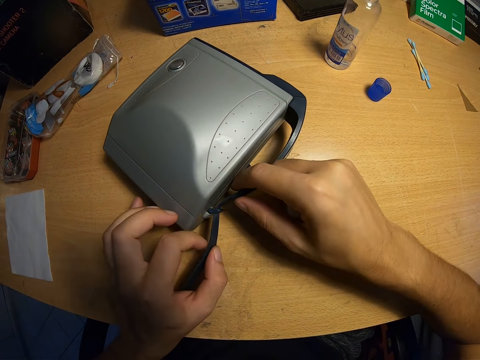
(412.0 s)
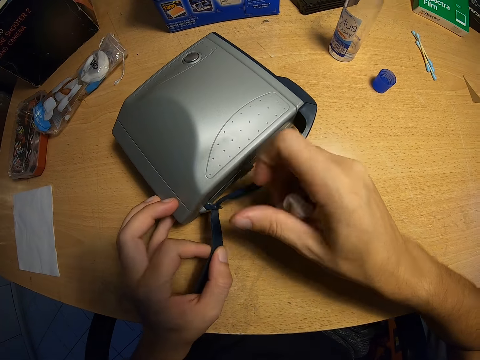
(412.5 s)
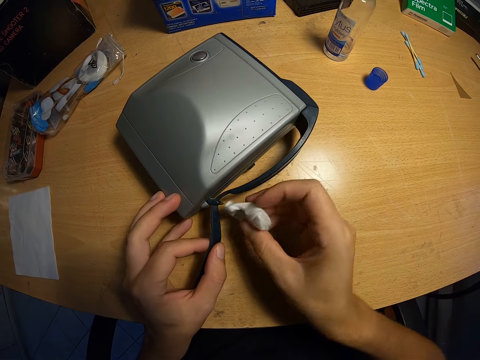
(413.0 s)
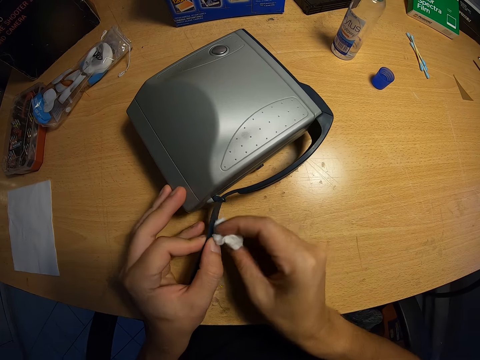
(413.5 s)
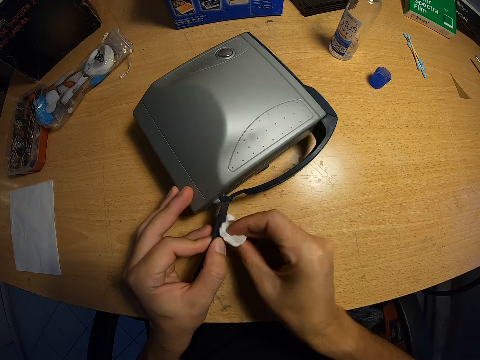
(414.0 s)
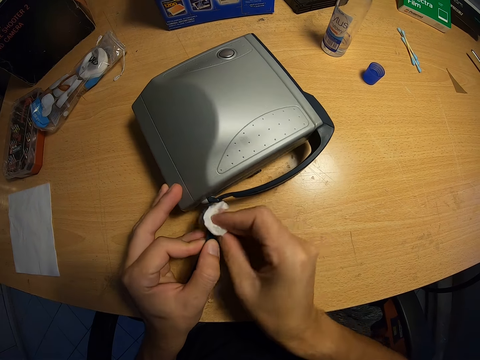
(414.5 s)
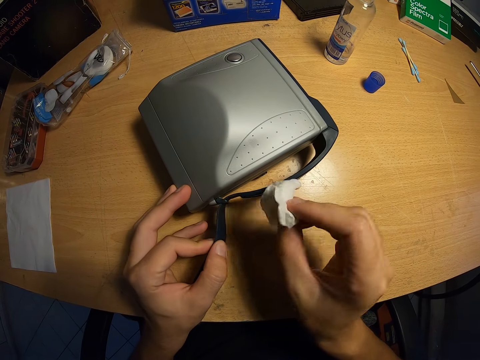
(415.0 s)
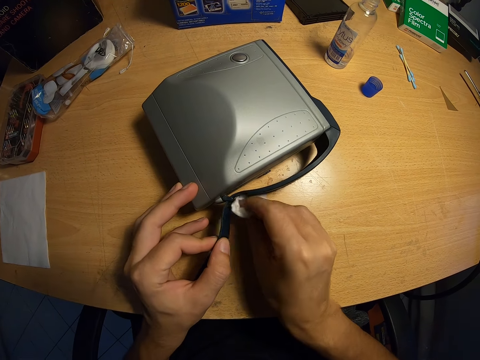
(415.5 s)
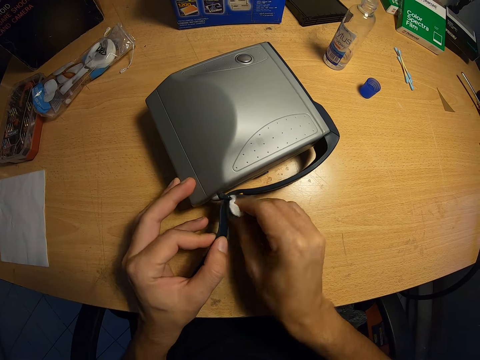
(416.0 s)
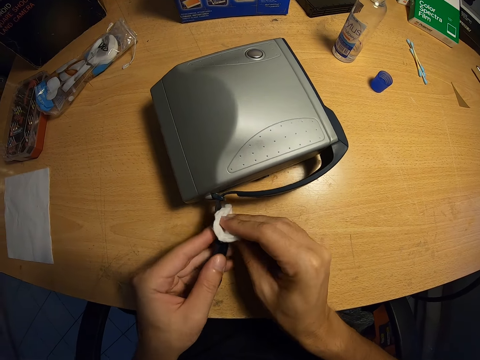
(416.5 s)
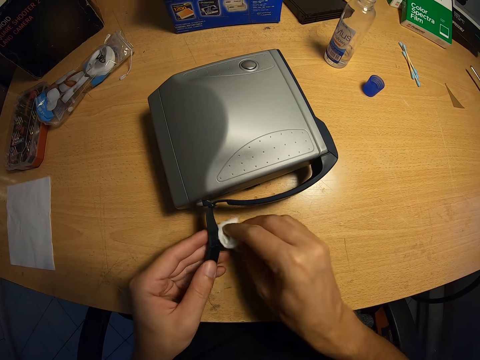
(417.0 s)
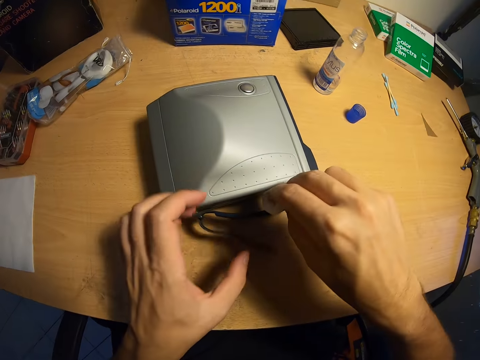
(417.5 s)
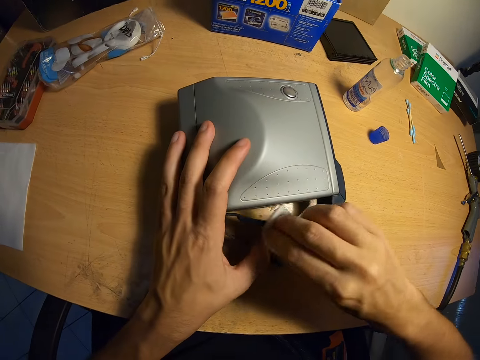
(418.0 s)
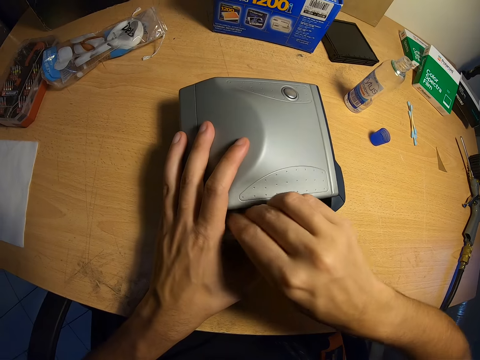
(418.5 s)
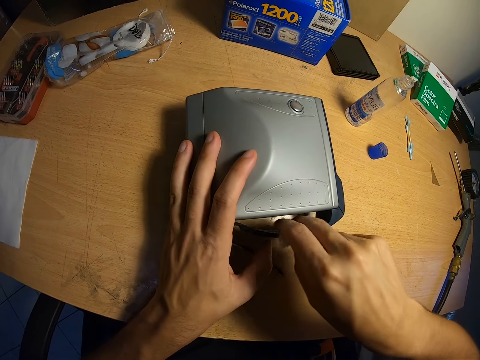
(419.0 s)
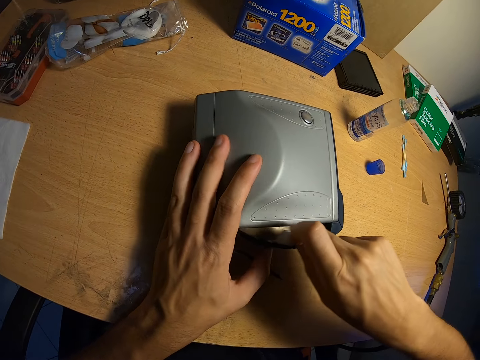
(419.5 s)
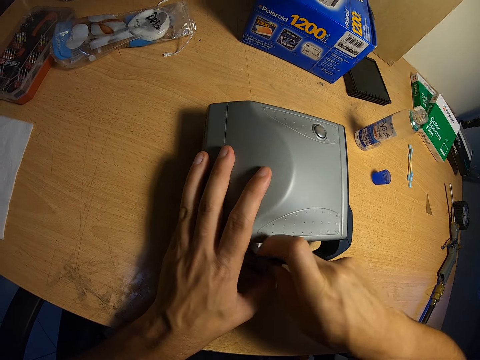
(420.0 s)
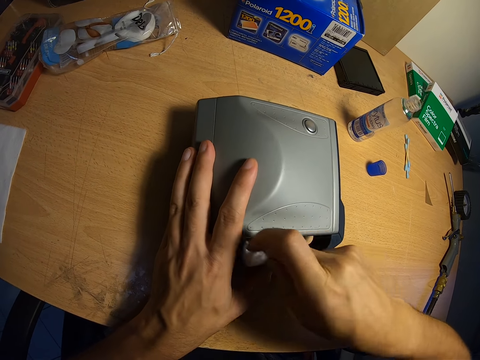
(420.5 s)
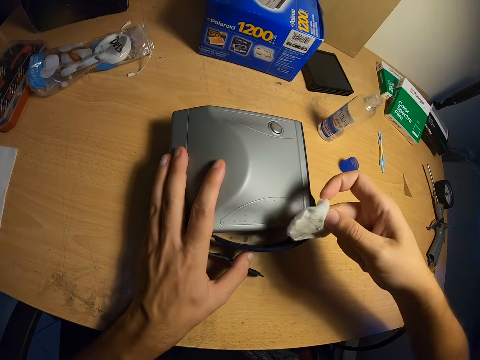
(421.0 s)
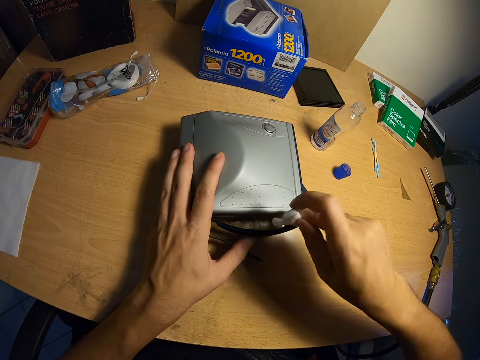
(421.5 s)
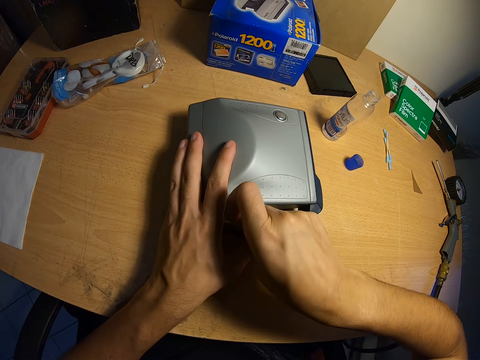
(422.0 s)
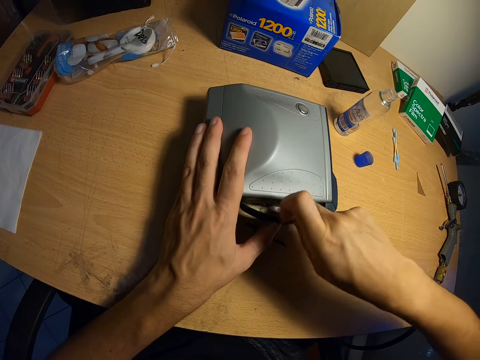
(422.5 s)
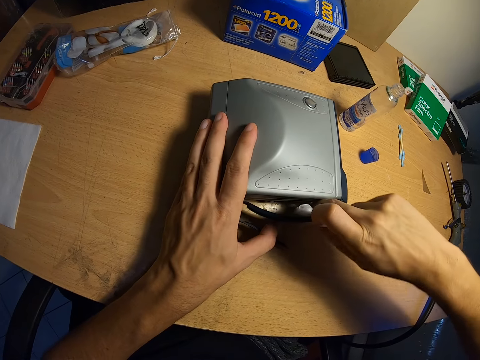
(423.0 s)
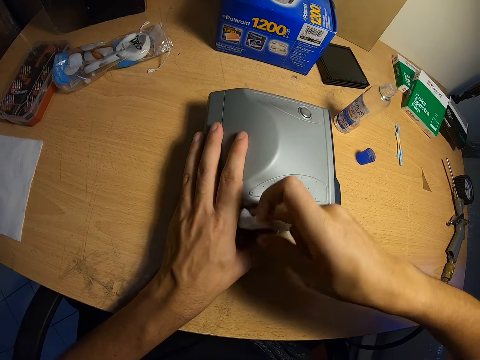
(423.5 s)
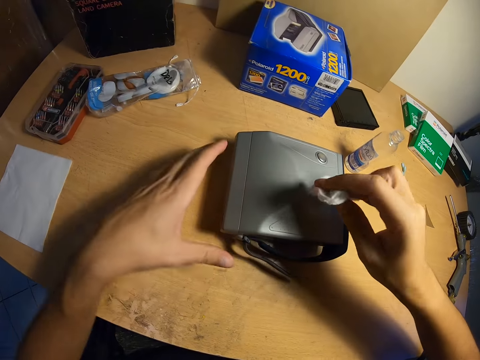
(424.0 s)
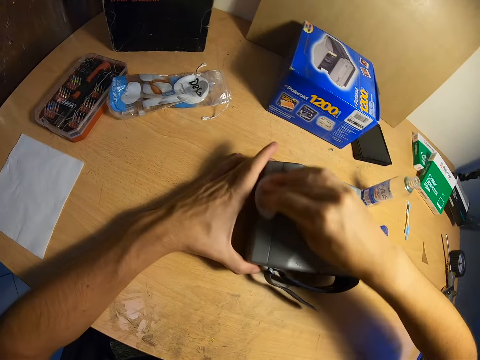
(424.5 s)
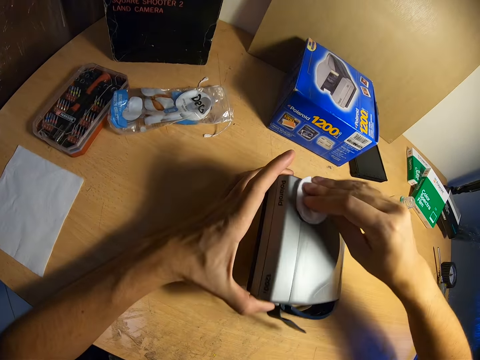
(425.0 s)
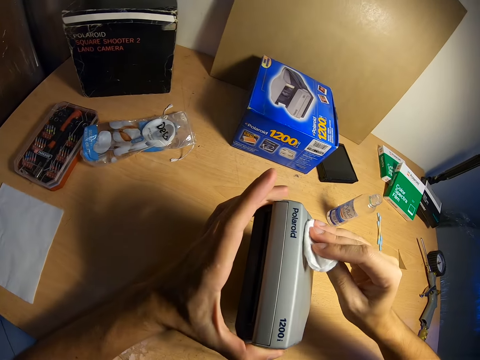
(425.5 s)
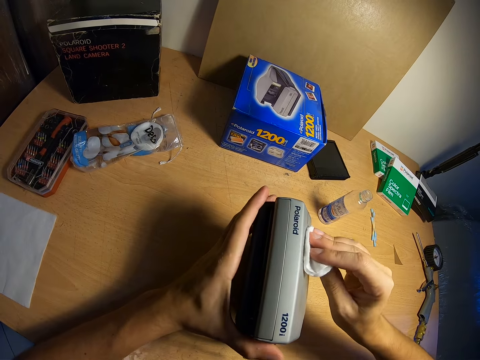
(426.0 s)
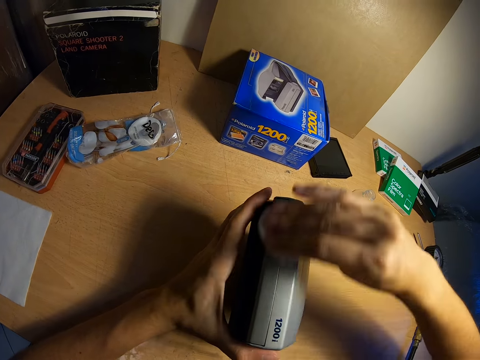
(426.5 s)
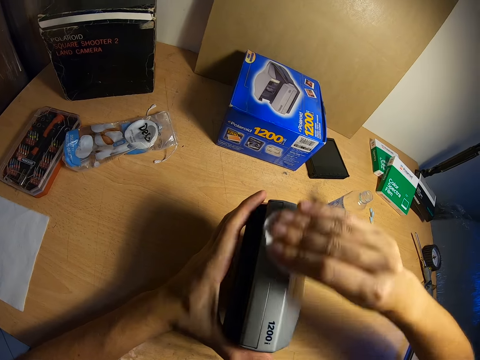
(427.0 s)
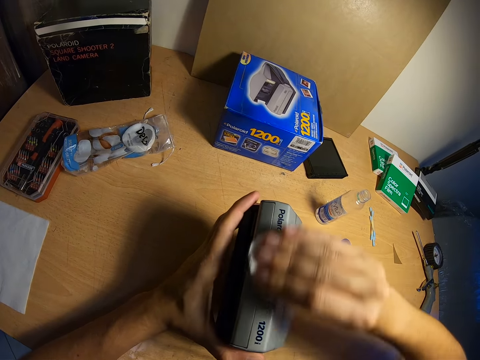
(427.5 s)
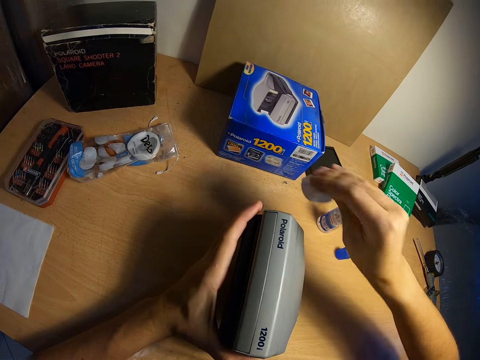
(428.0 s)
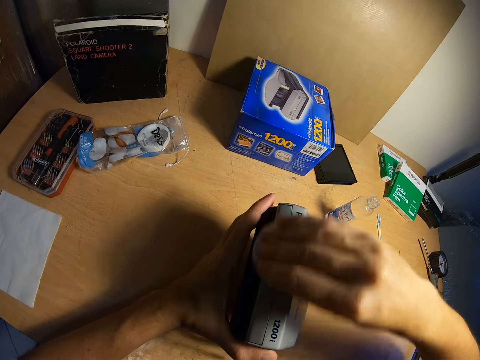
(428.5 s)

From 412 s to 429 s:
The camera wearer cleans the handle of the polaroid camera. They look at the wipe. They clean the handle of the polaroid camera. They clean the polaroid camera. They put the polaroid camera in an upright position on the table. They clean the polaroid camera.

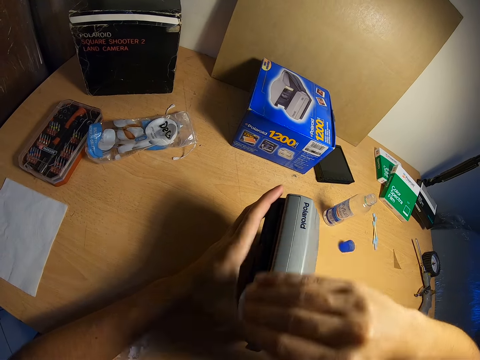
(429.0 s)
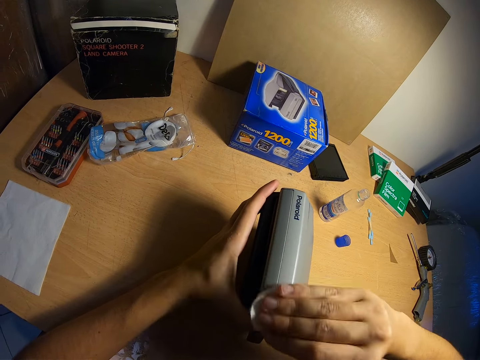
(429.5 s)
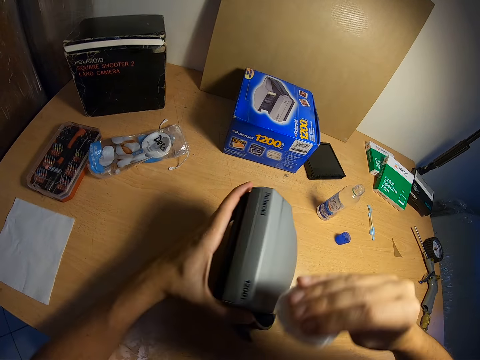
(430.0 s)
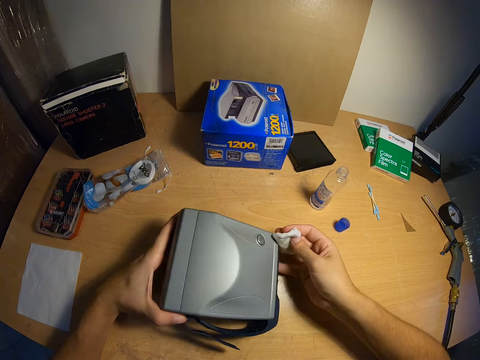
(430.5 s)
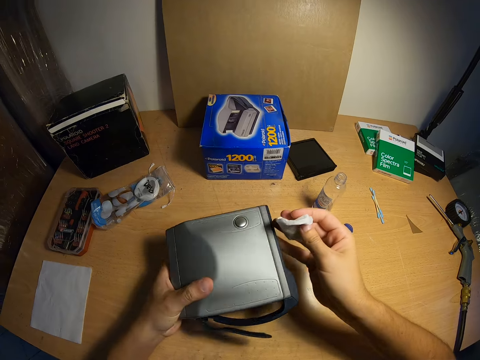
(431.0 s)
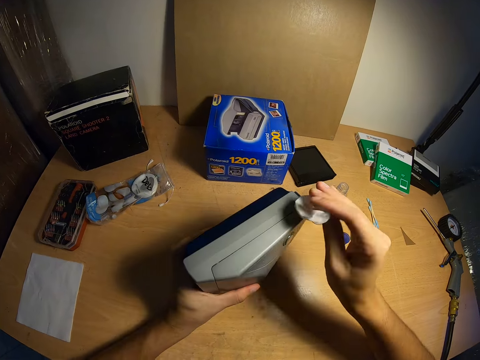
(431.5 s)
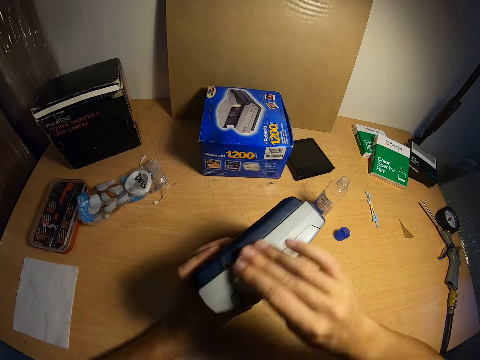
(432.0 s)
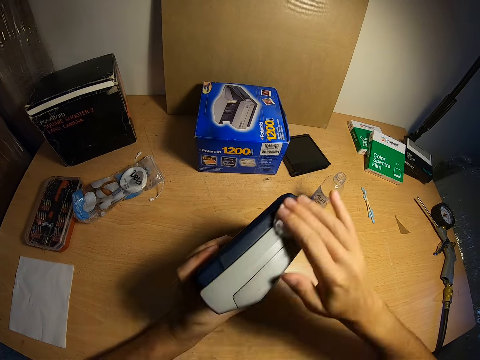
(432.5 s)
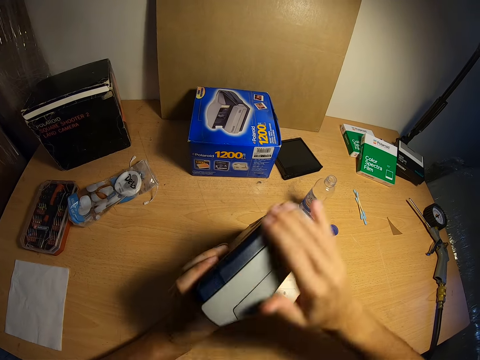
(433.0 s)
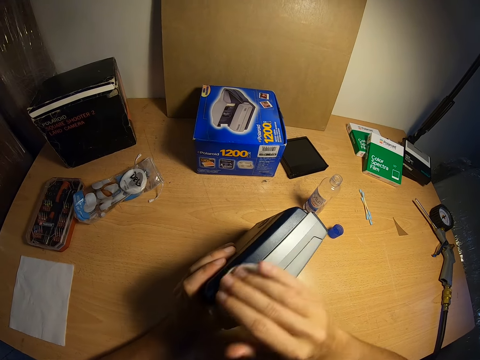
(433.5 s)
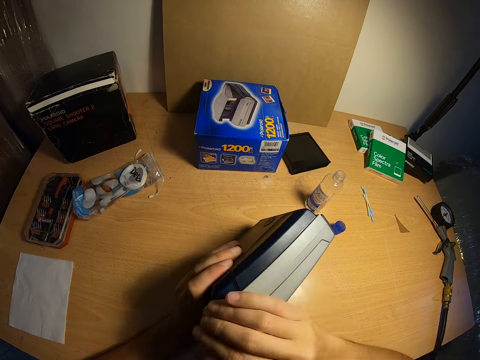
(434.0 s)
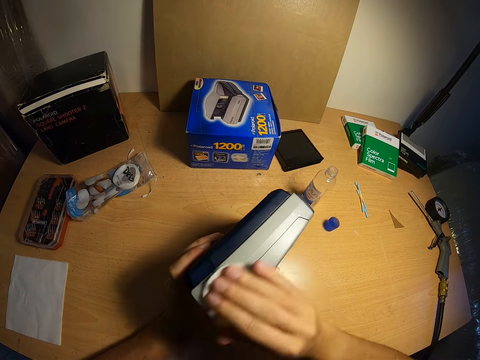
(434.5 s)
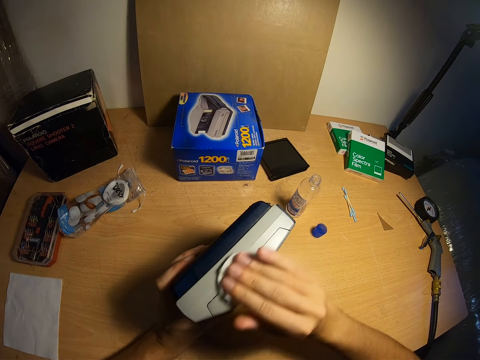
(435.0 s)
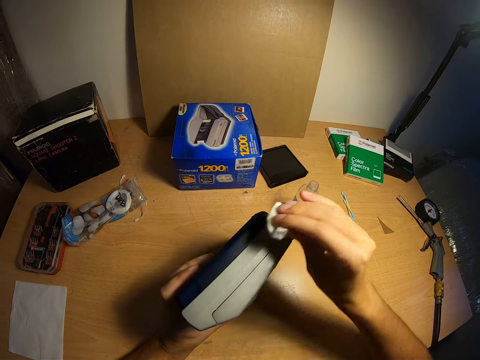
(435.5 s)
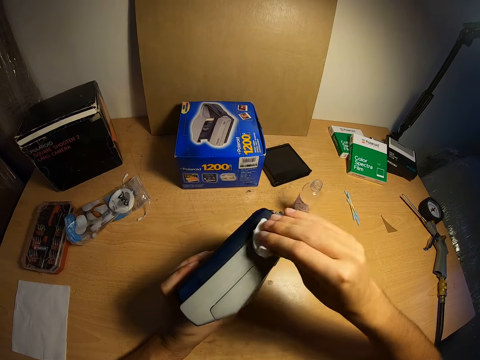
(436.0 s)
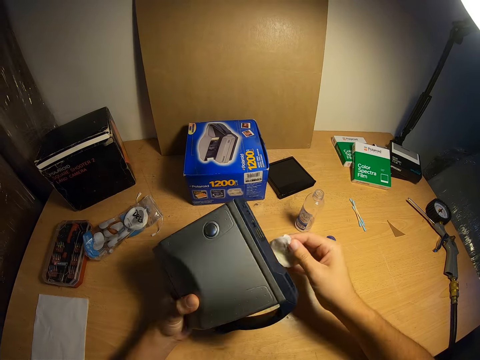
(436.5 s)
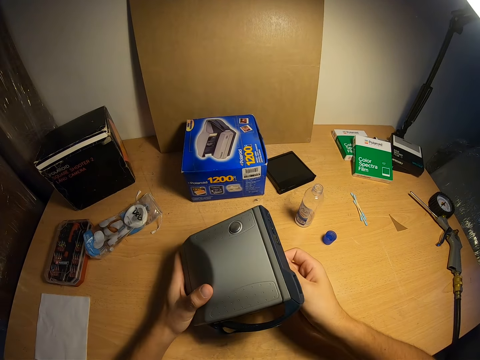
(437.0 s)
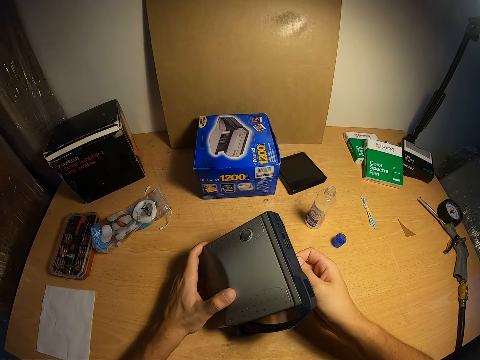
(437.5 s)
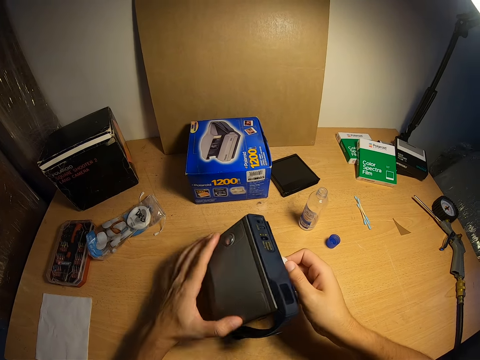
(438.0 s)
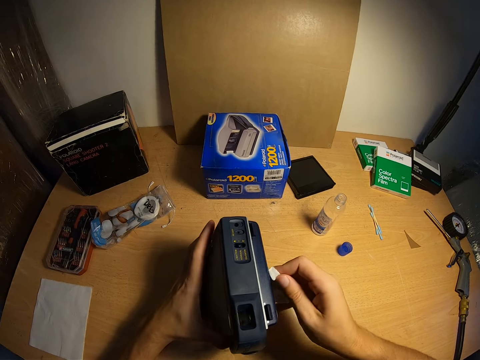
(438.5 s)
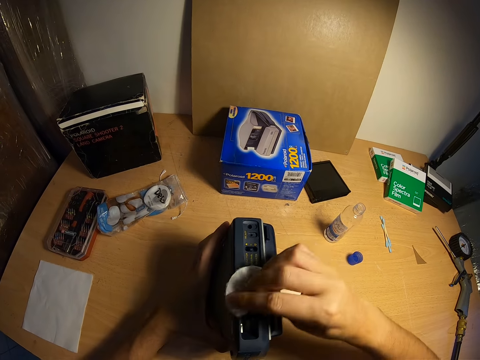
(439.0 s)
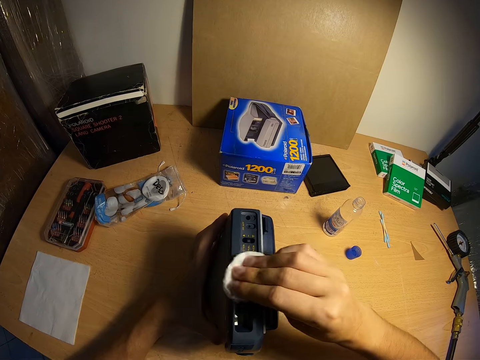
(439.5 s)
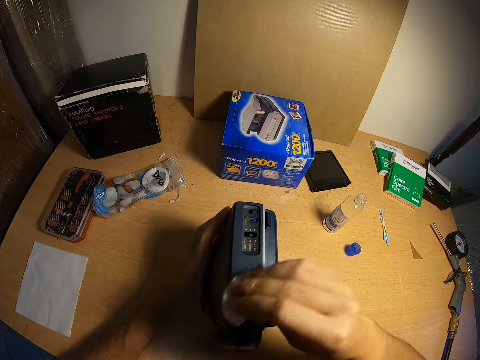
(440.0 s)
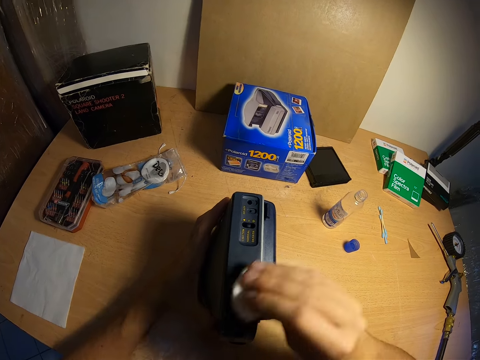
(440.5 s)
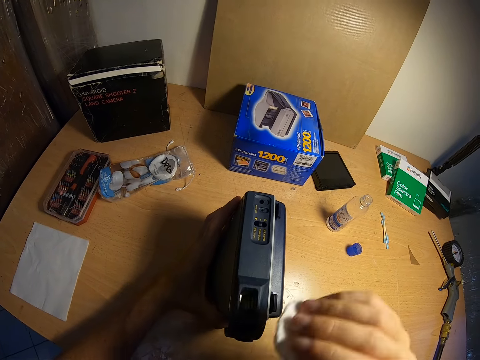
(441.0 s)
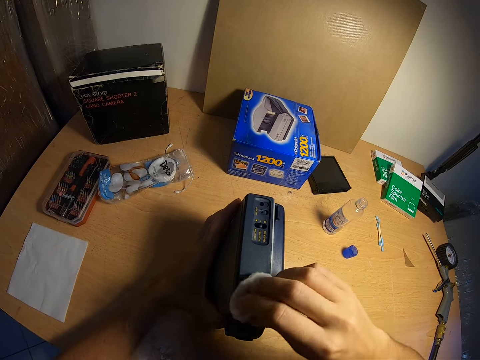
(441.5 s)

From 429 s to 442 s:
The camera wearer carries the polaroid camera from the table. They put the polaroid camera in an upright position on the table. They clean the polaroid camera. They raise the polaroid camera. They put the polaroid camera in an upright position on the table. They clean the polaroid camera.
